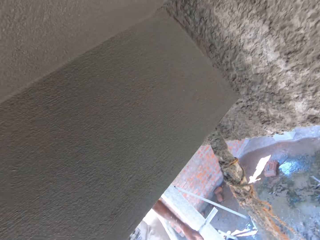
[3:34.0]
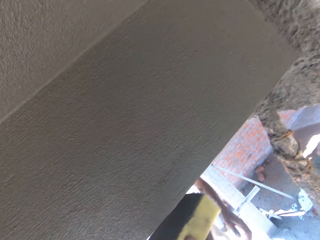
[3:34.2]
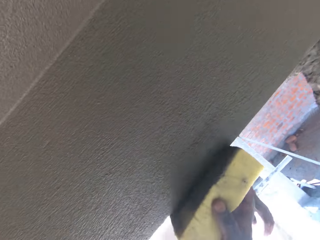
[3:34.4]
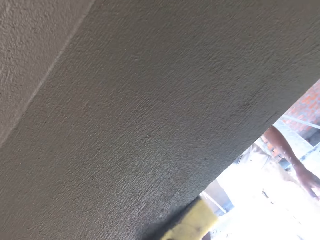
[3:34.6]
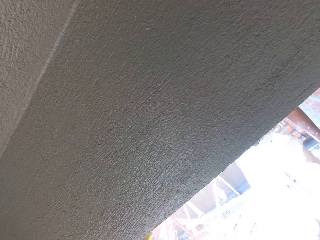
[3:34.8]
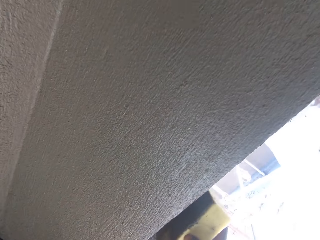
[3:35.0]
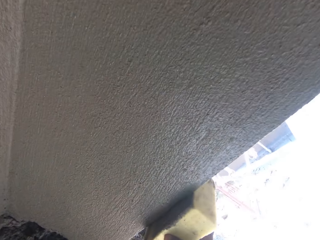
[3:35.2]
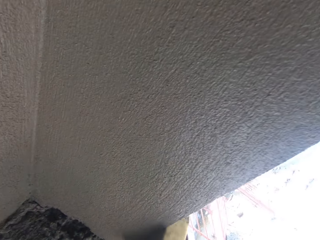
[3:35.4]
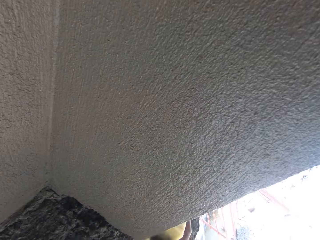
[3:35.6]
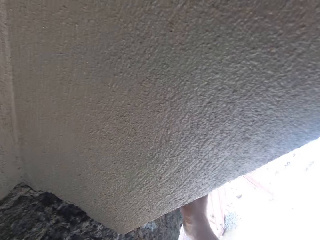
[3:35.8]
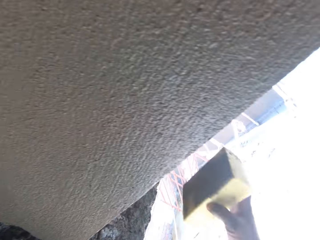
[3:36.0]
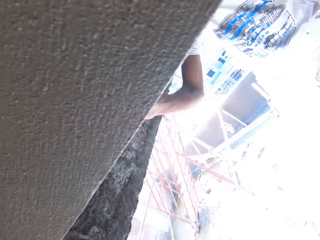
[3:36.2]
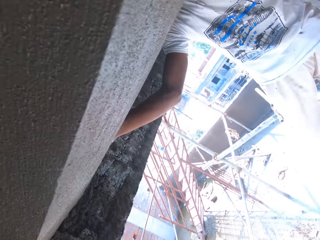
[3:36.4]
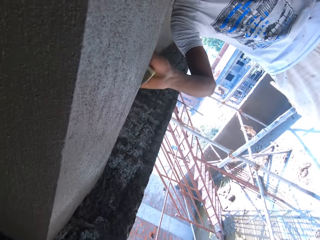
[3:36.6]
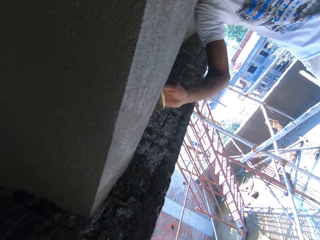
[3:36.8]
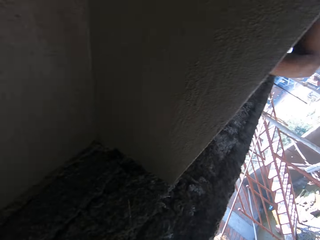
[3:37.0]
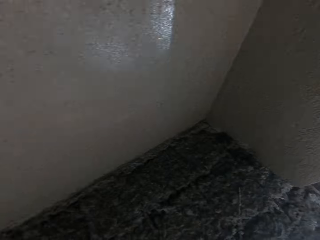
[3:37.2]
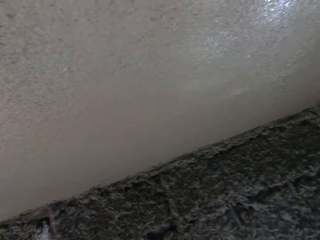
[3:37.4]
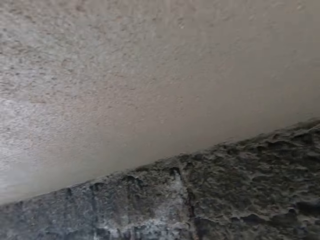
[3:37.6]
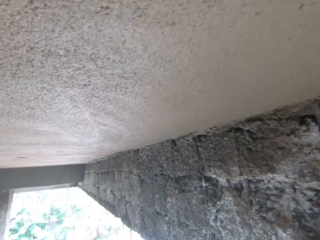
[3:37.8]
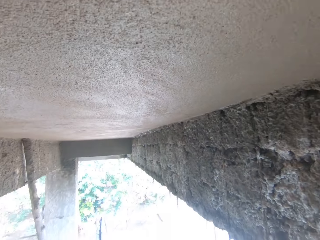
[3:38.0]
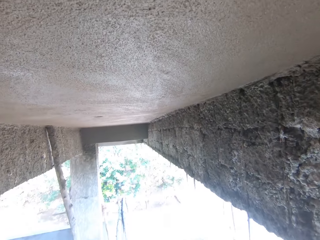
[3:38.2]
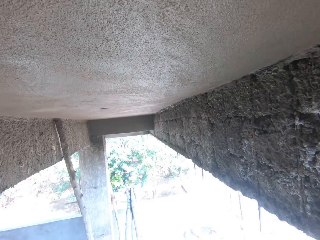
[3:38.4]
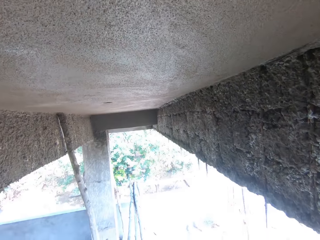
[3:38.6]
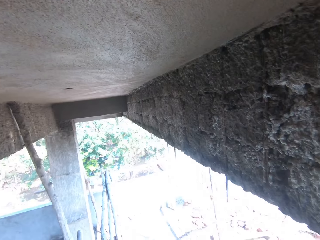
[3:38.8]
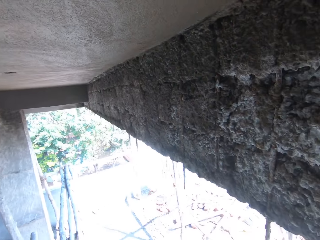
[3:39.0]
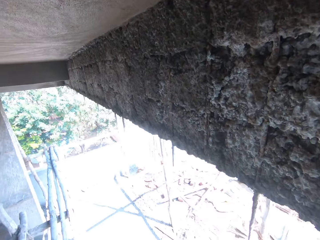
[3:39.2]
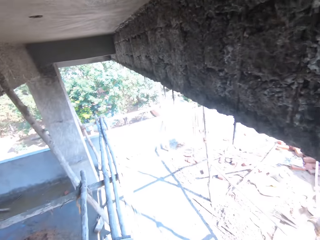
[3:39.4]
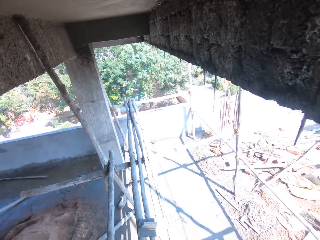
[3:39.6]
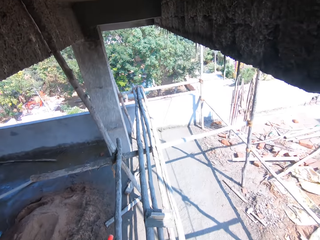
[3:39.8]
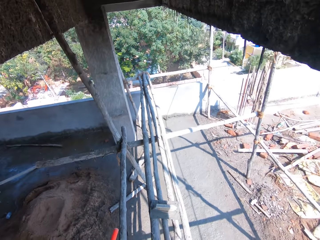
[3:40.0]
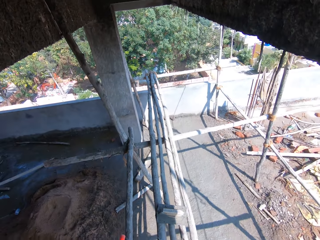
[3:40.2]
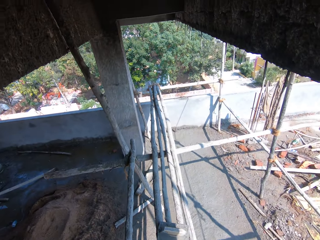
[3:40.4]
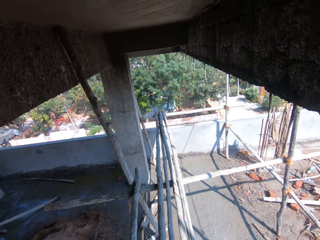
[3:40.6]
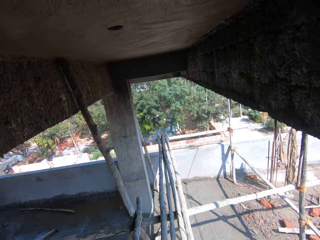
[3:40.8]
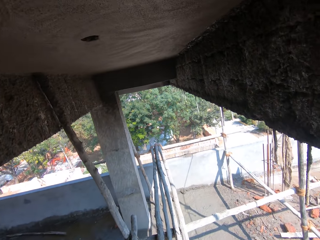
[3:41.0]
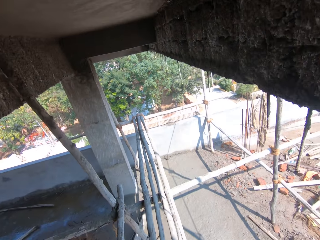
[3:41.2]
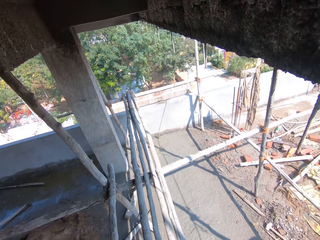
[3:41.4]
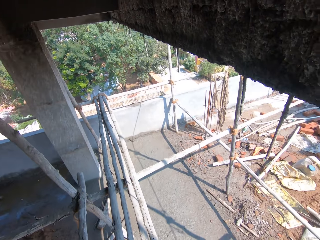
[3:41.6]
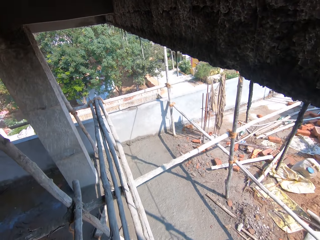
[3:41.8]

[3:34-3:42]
A person converses with the camera wearer. The camera wearer converses with the person. The person converses with the camera wearer. The camera wearer looks around. They turn back. They converse with the person. They look forward.

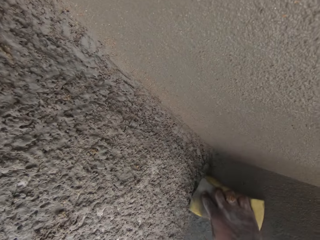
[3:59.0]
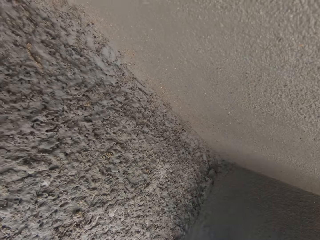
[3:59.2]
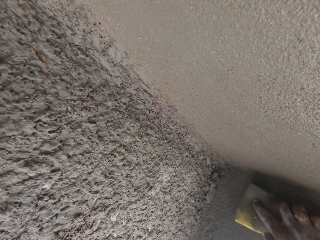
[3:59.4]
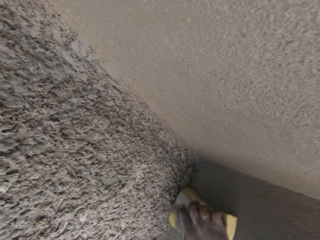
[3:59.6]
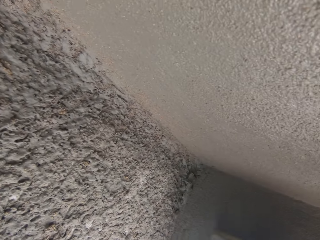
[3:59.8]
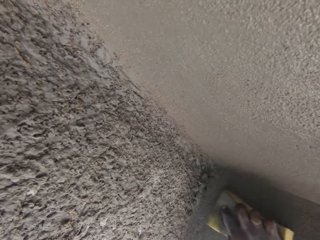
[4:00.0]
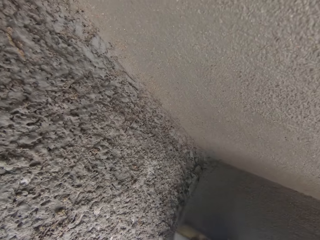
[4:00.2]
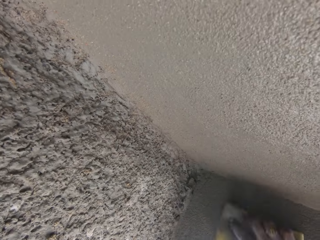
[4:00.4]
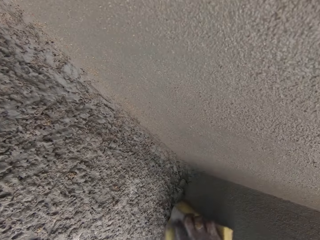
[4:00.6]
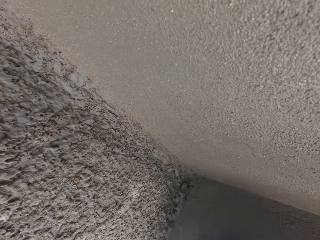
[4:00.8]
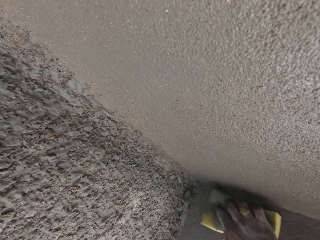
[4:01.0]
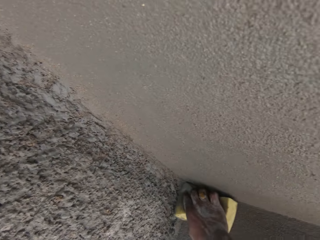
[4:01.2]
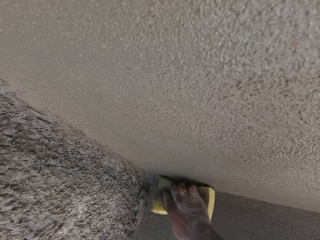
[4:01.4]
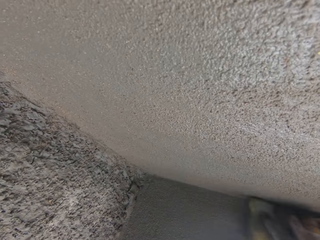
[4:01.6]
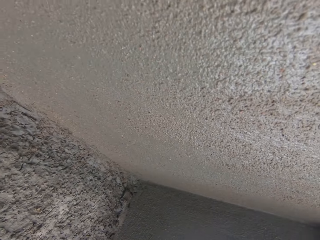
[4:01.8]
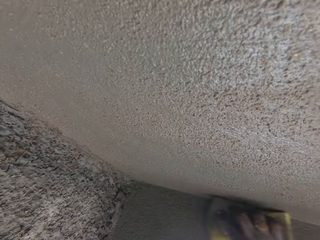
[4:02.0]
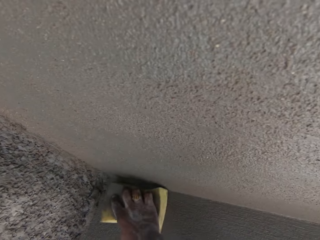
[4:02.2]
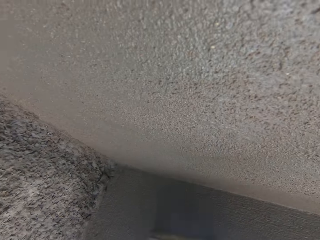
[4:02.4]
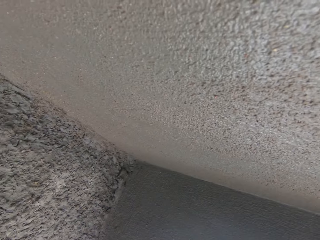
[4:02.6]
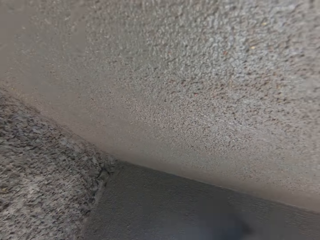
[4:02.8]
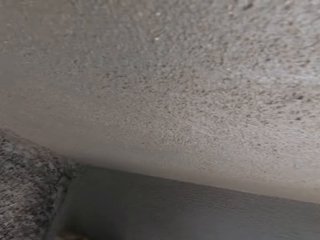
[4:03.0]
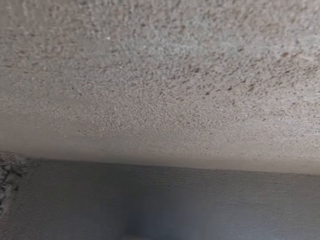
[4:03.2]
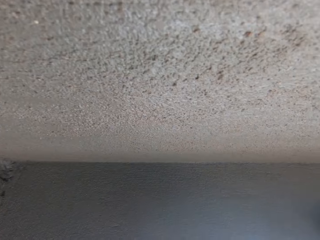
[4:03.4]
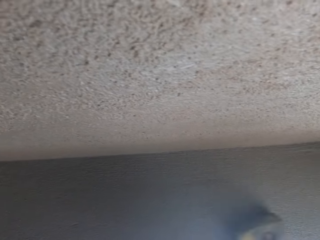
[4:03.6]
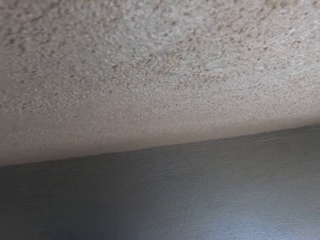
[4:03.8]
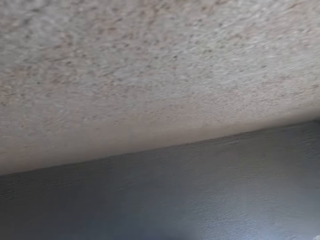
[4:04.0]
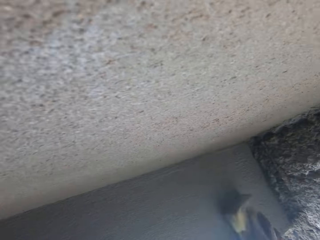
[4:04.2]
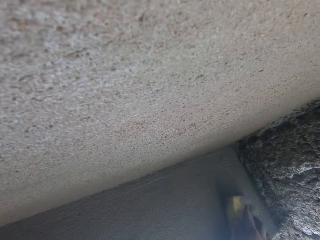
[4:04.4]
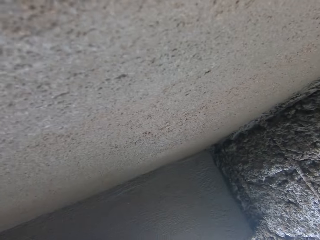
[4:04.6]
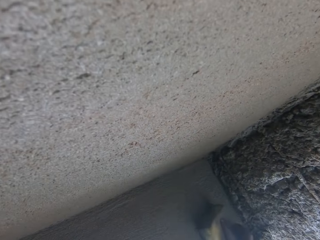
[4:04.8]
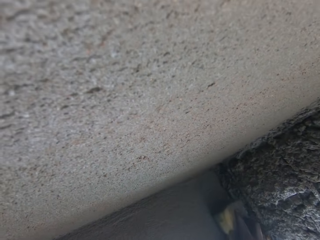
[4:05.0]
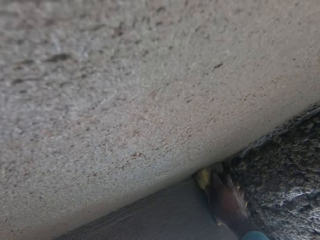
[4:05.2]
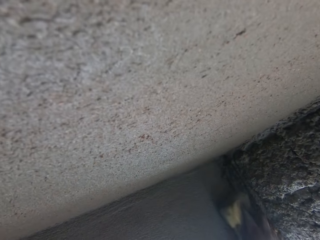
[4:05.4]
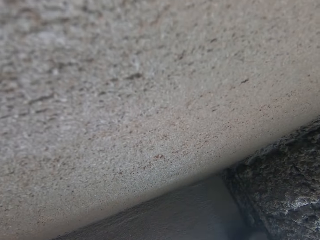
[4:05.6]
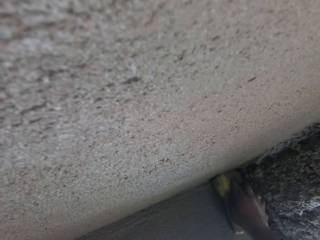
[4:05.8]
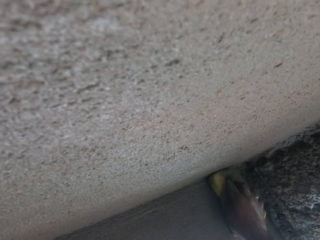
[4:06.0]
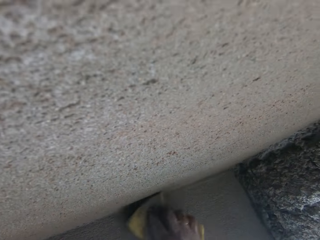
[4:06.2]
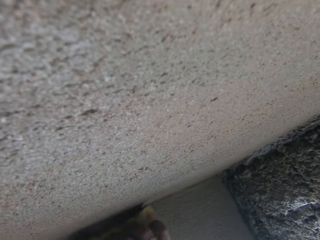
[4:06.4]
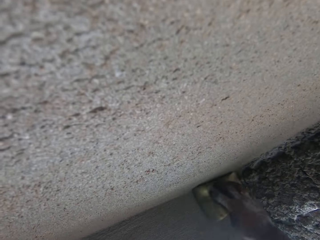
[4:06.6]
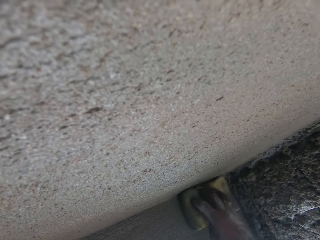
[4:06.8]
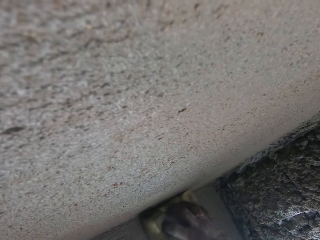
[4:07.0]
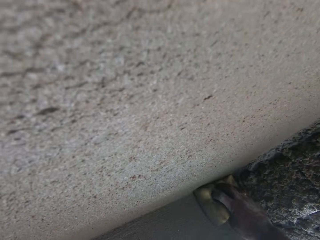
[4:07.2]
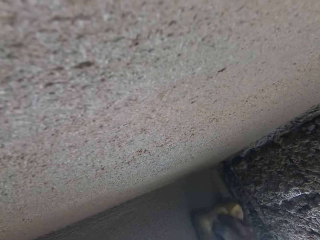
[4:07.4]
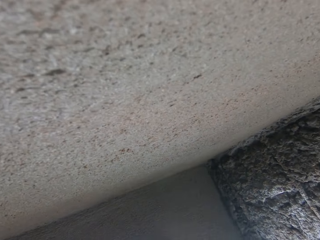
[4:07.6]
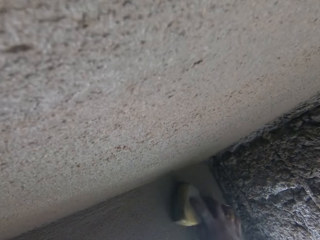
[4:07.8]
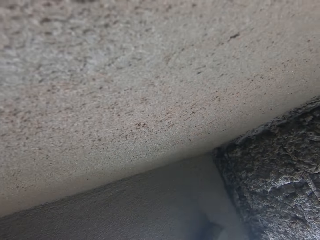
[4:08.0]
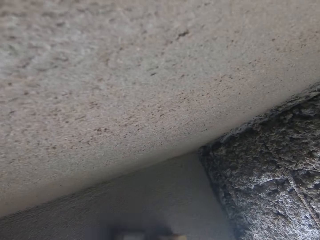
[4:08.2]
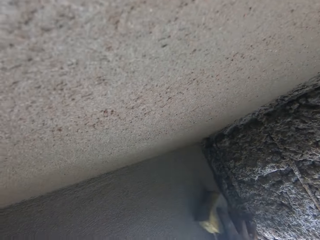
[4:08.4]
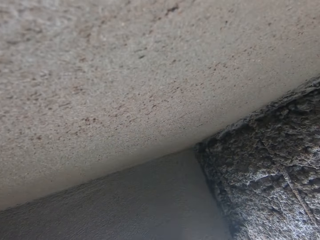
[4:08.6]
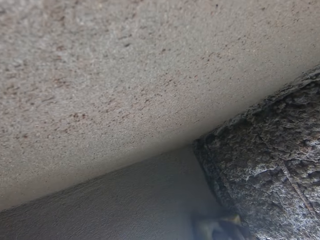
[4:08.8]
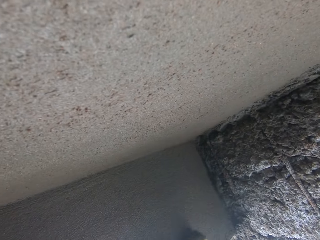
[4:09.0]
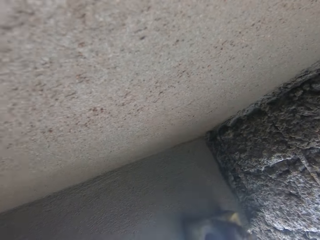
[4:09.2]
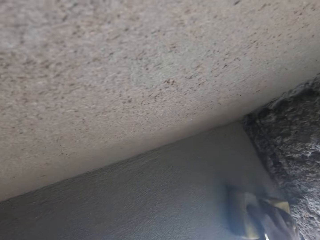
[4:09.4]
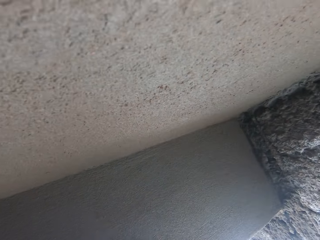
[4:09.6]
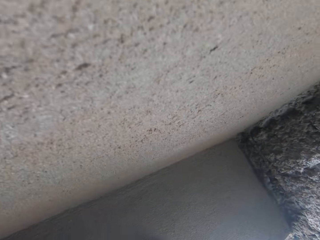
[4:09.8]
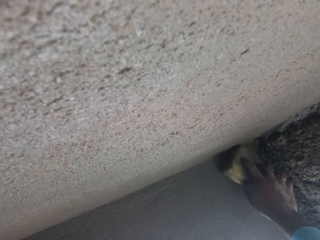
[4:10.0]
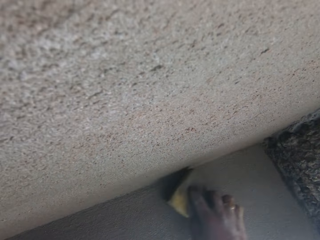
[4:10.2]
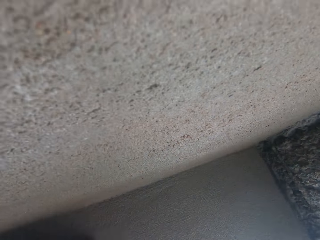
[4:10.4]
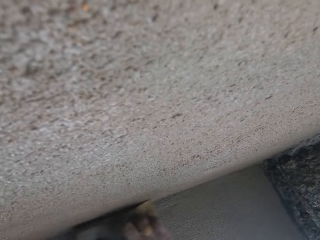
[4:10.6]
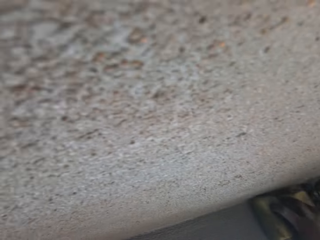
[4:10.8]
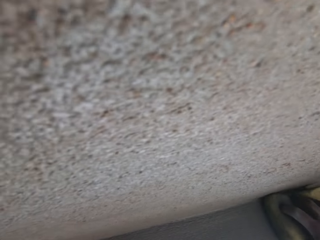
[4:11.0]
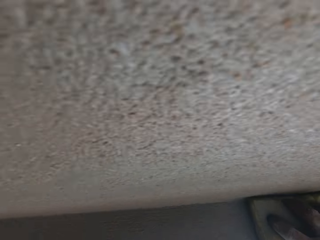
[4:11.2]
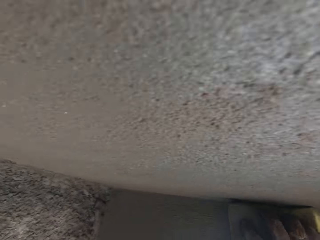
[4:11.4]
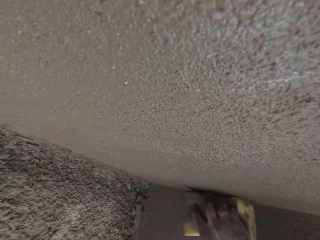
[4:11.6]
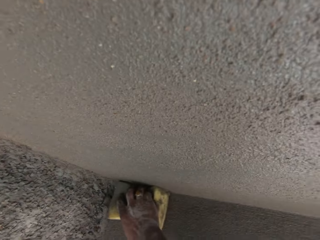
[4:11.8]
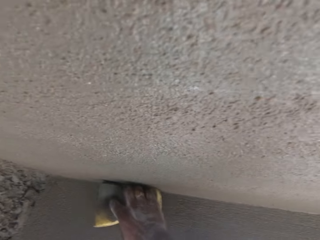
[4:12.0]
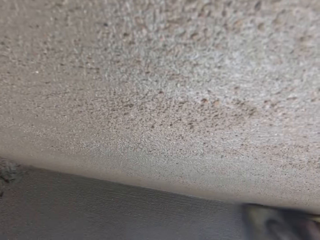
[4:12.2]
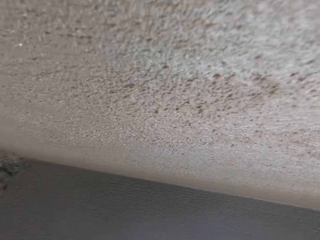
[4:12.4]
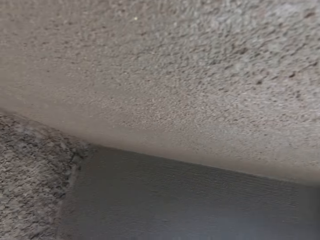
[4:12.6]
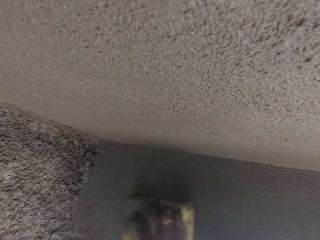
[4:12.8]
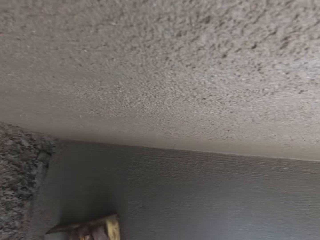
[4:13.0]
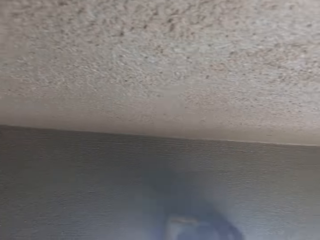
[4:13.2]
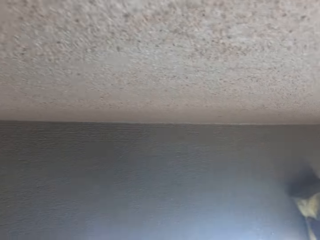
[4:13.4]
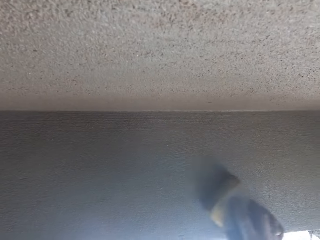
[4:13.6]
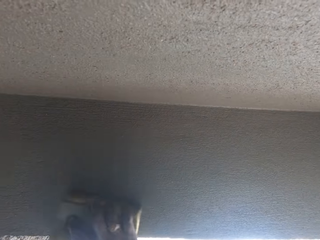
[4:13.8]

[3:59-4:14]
The camera wearer converses with a person. The person converses with the camera wearer.
